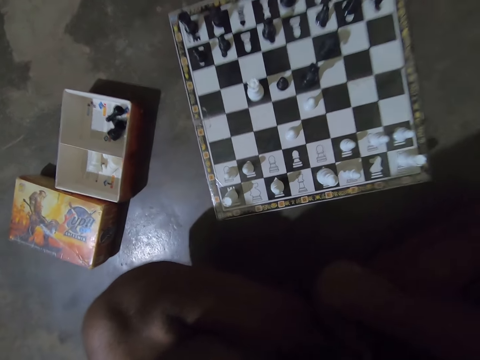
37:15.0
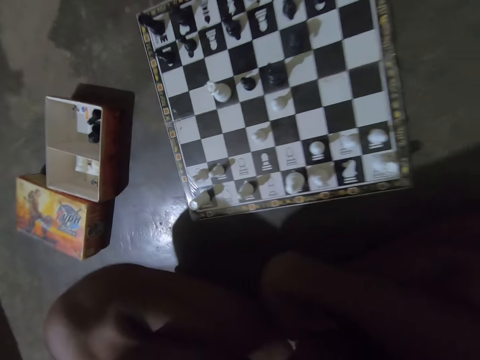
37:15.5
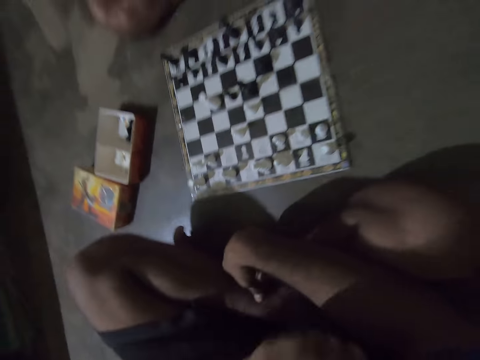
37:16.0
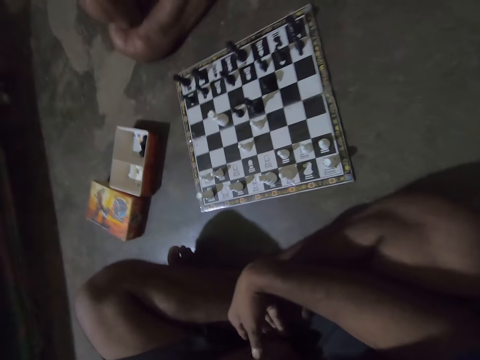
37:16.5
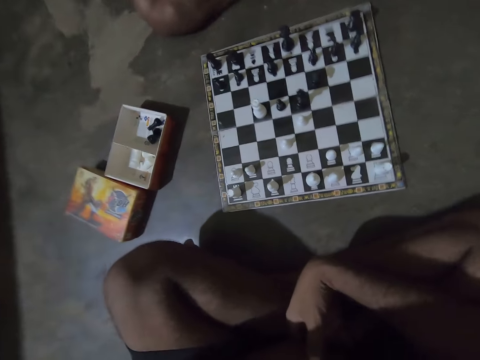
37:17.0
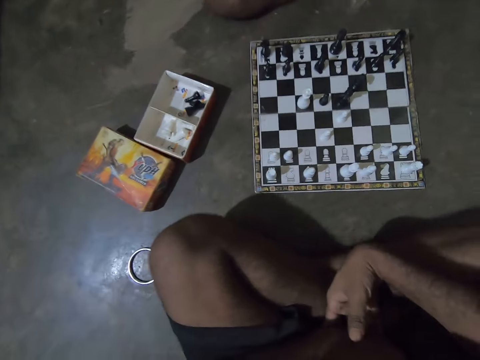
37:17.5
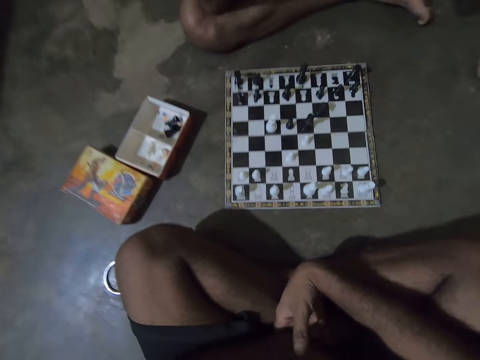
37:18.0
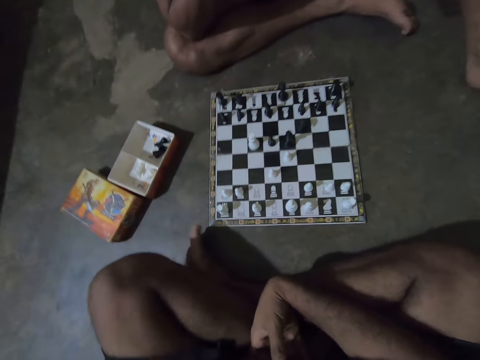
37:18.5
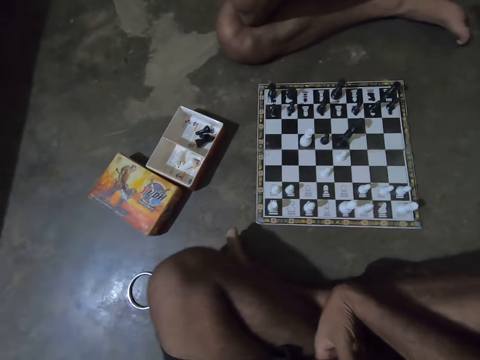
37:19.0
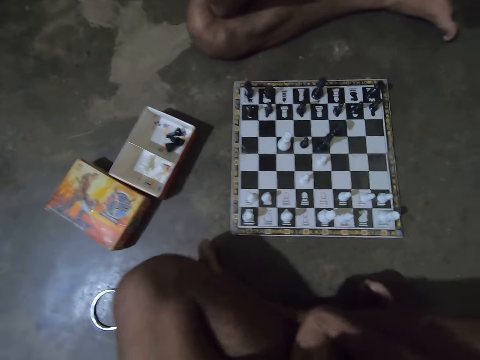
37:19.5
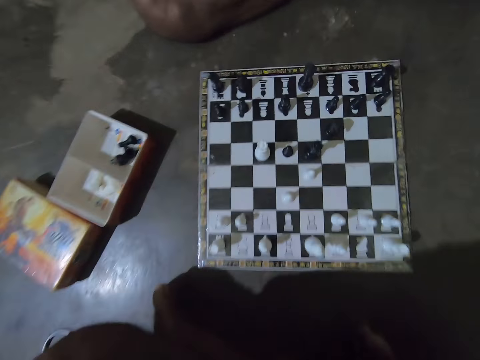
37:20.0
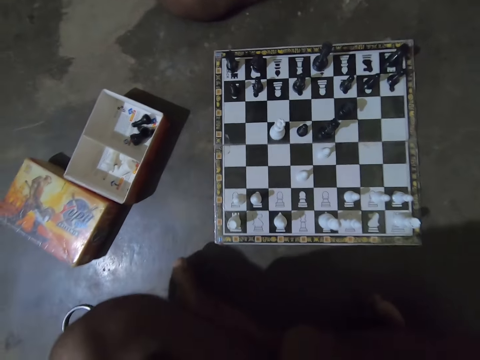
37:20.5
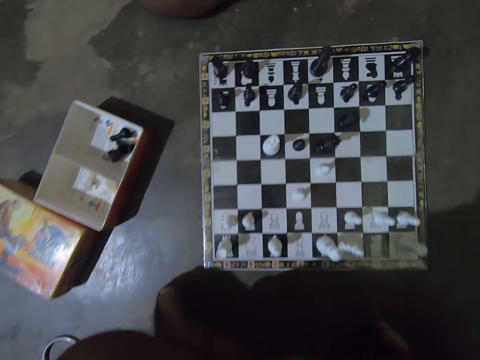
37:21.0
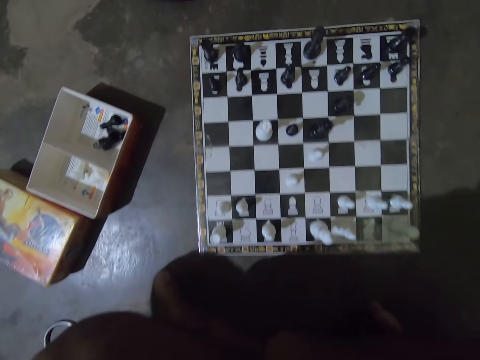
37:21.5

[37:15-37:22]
The camera wearer repositions themselves on the floor. They move a hand.

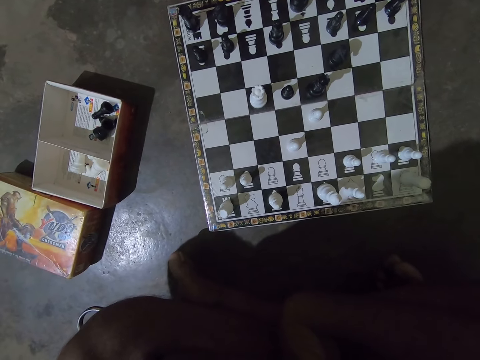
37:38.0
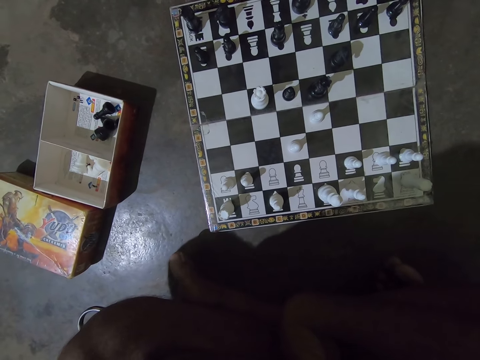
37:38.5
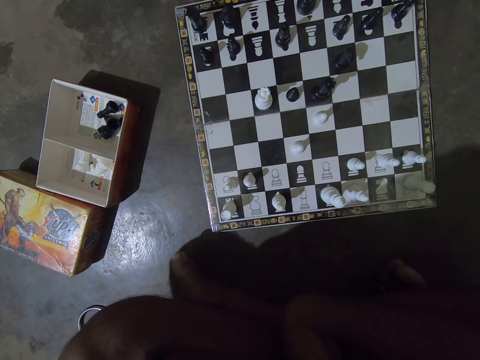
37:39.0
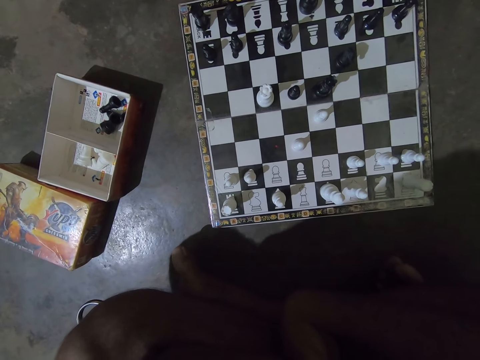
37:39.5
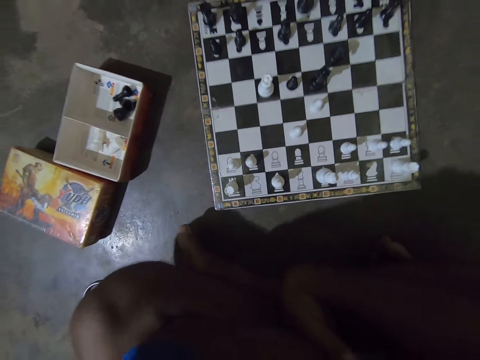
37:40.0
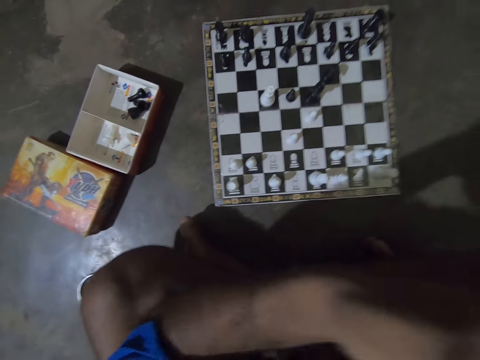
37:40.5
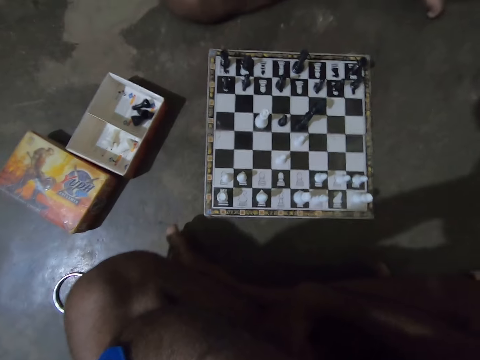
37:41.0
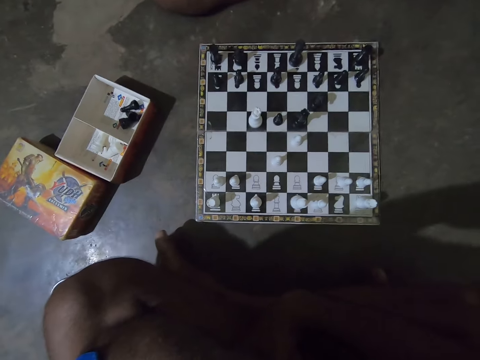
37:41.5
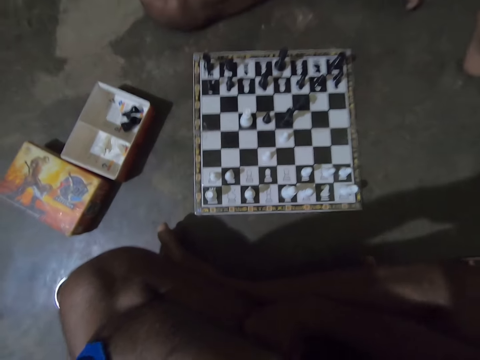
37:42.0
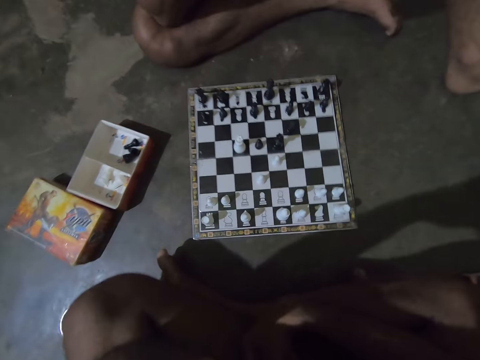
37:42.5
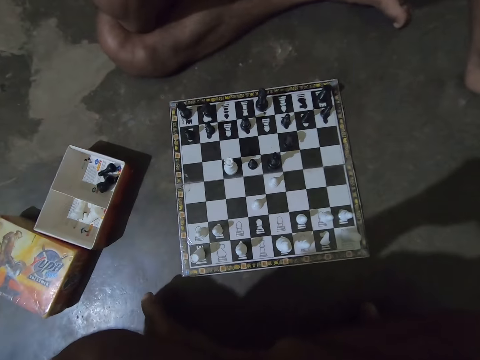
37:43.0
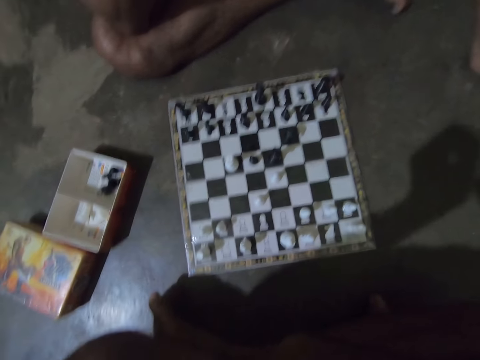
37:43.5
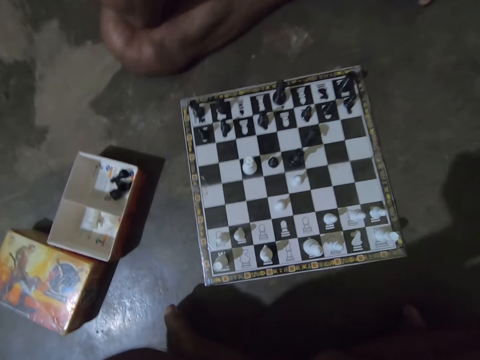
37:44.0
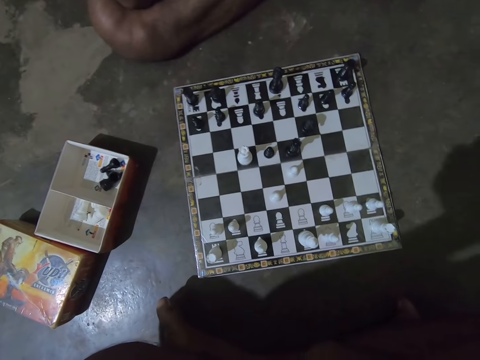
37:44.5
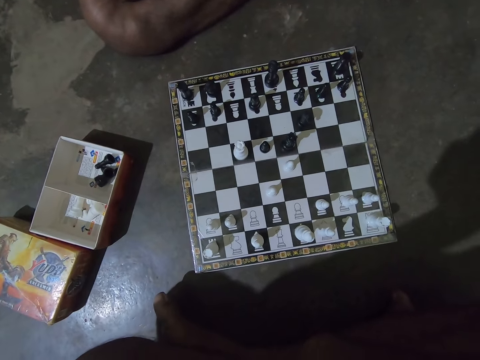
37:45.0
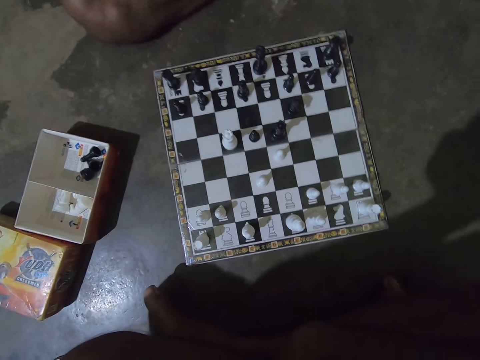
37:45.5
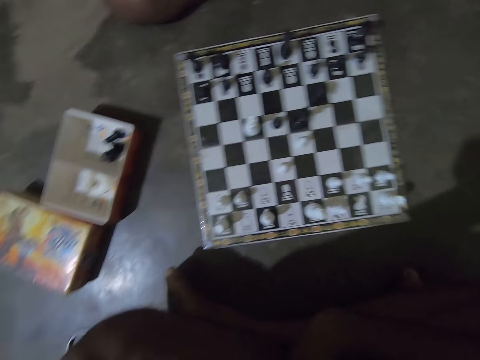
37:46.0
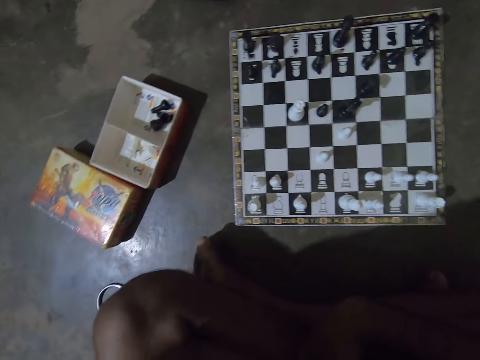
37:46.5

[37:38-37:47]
The camera wearer adjusts his left hand on his face.

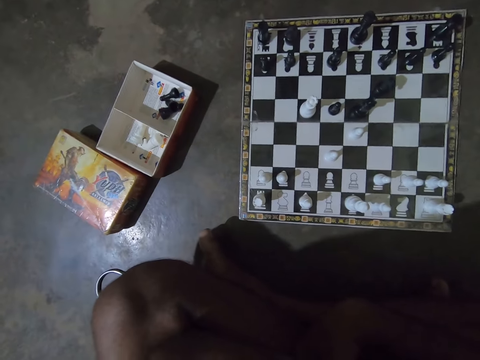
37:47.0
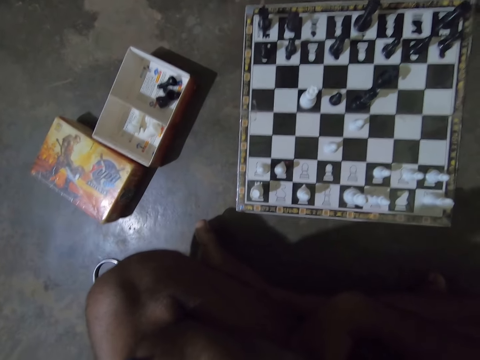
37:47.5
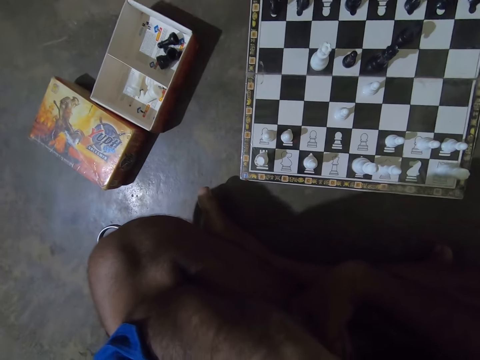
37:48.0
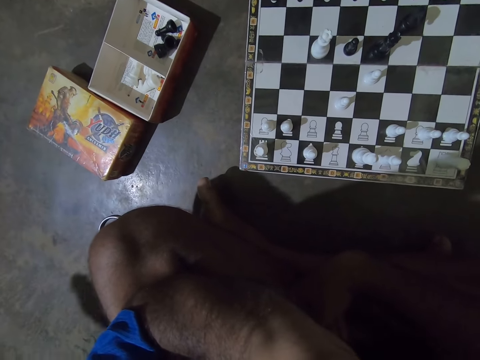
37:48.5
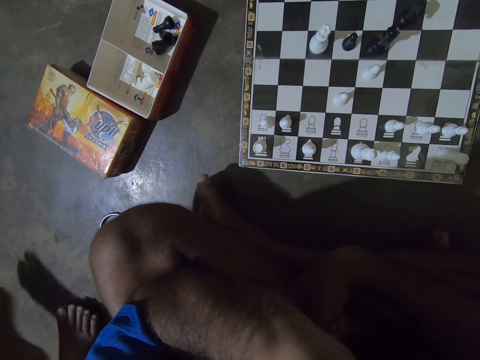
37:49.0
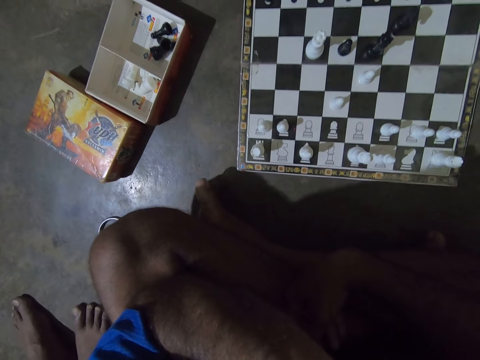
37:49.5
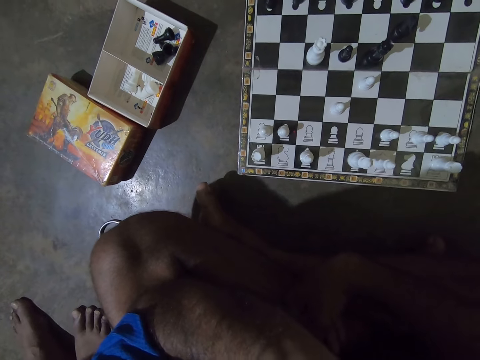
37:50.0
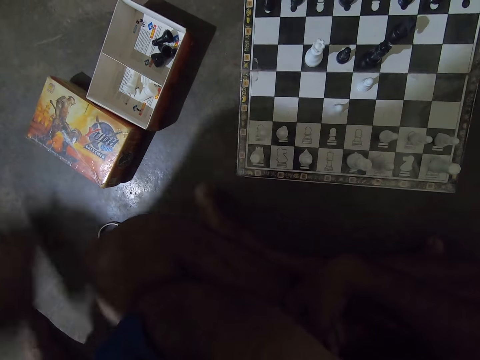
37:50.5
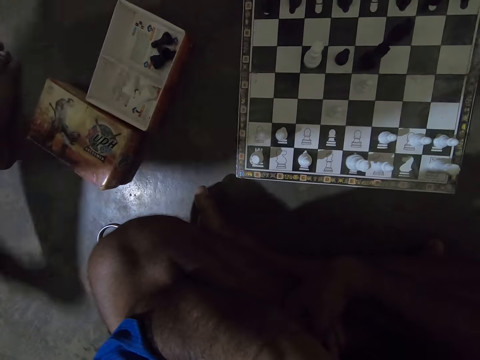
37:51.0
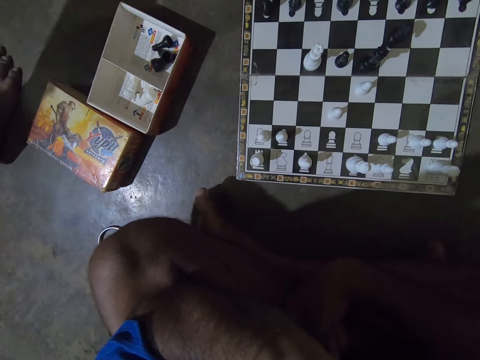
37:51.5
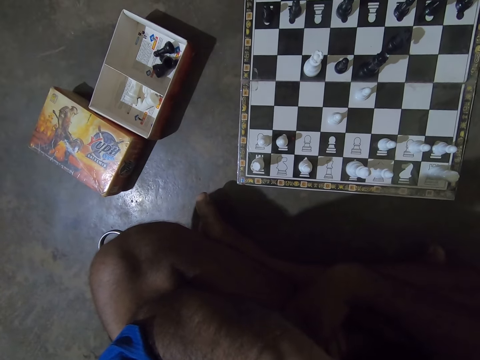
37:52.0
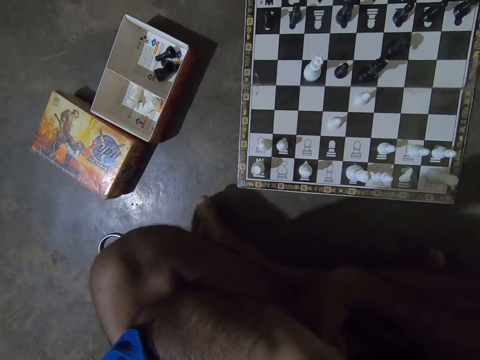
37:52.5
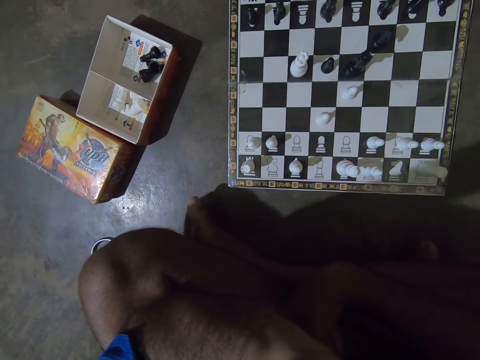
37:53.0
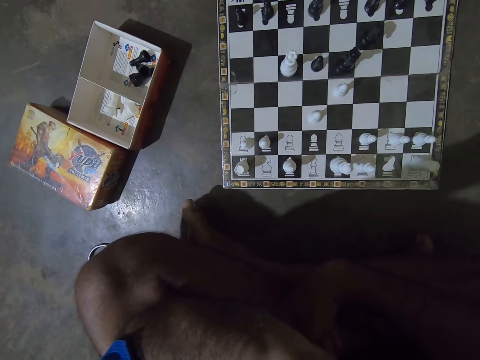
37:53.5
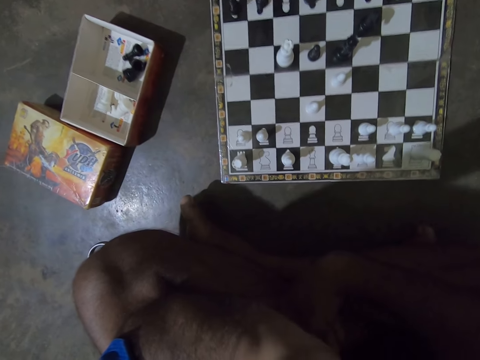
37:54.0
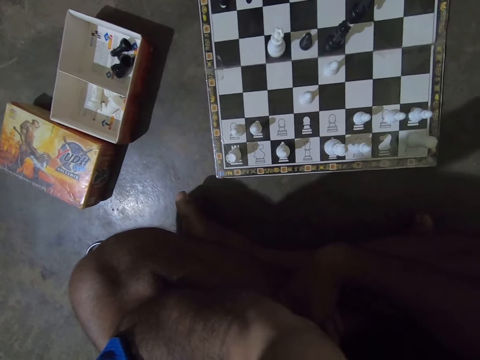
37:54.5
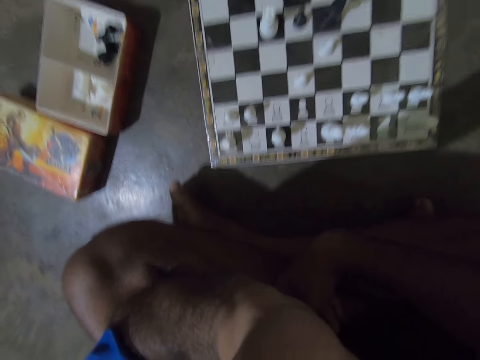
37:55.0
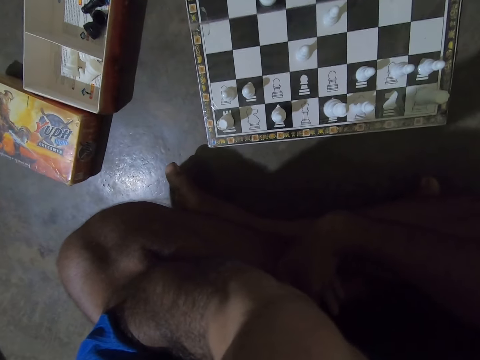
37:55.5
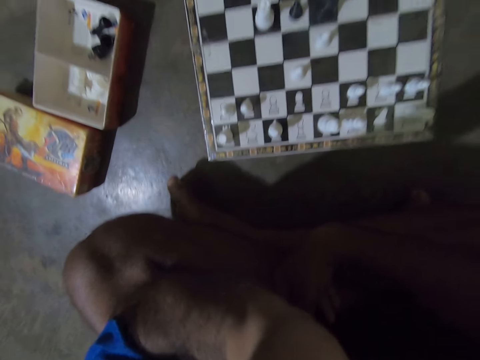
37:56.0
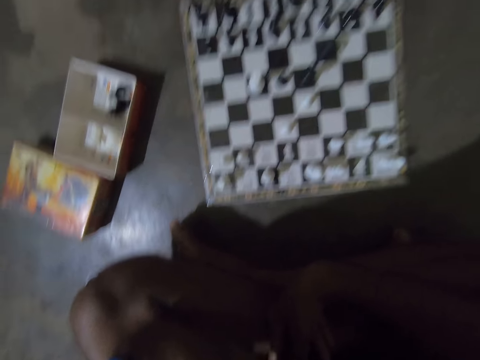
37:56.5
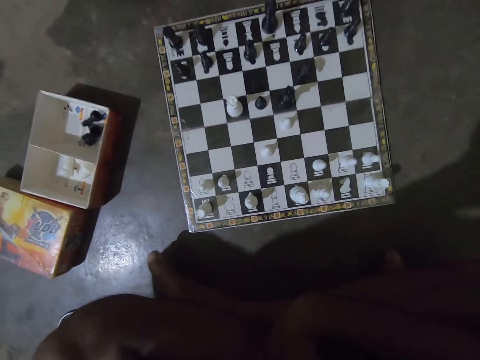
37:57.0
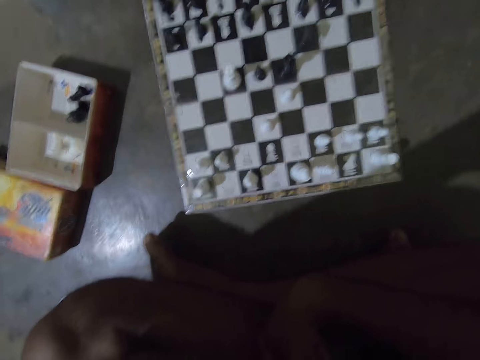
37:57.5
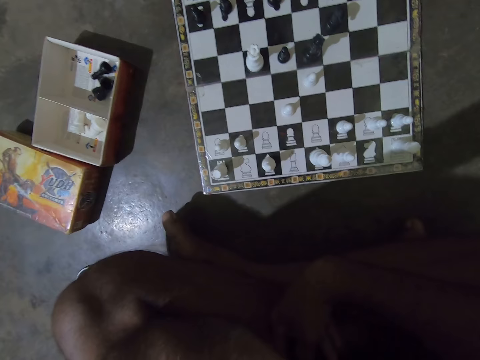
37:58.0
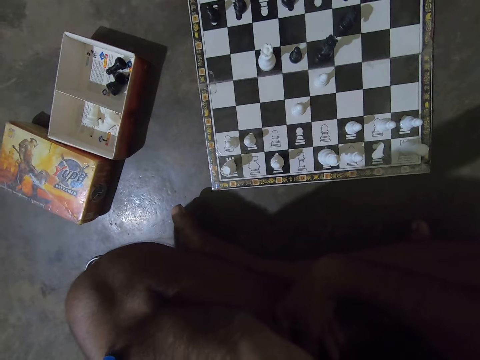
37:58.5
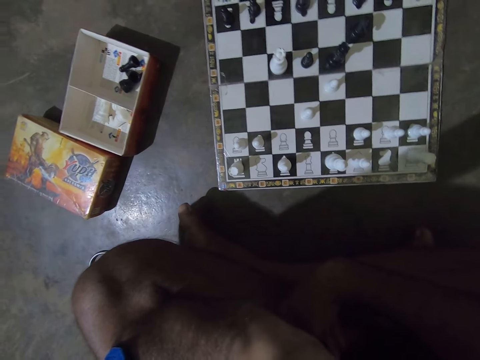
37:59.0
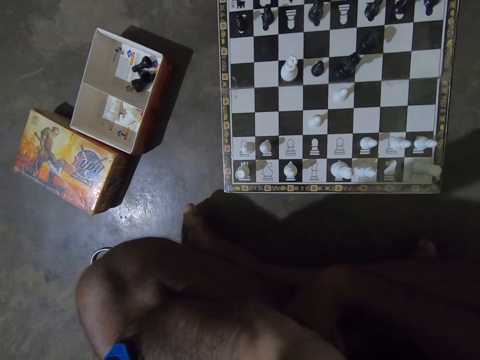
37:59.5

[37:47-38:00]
The camera wearer interacts with a girl. The girl walks past the camera wearer.
